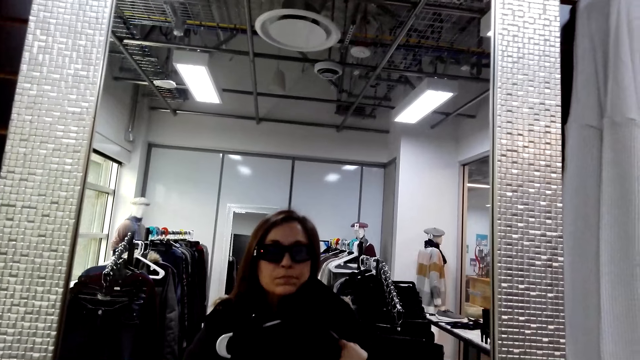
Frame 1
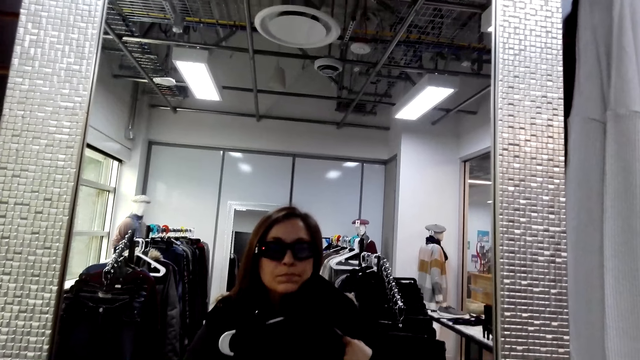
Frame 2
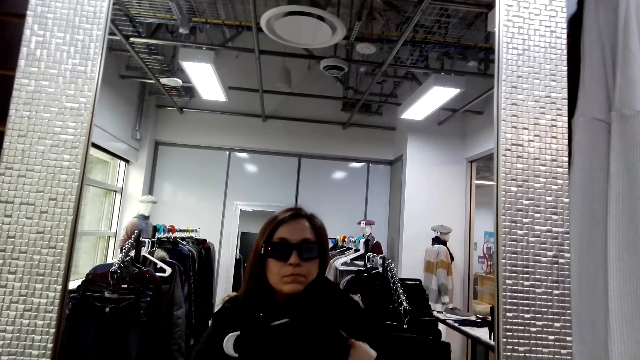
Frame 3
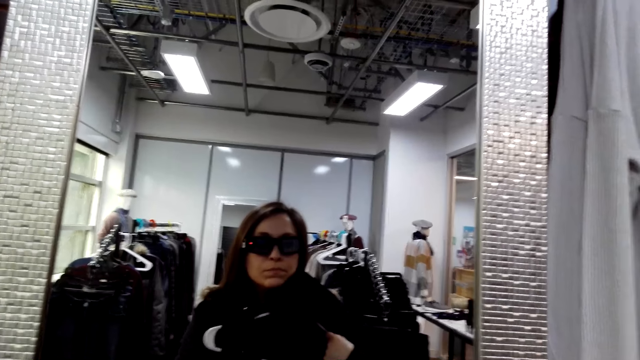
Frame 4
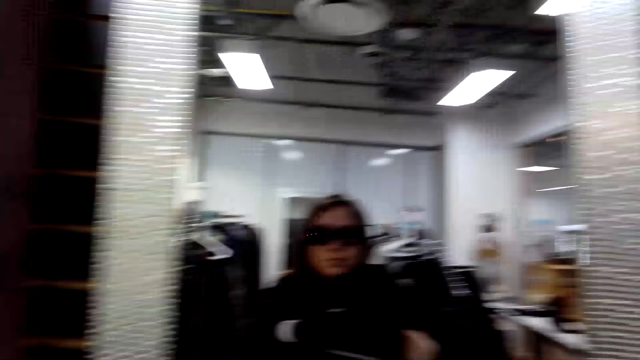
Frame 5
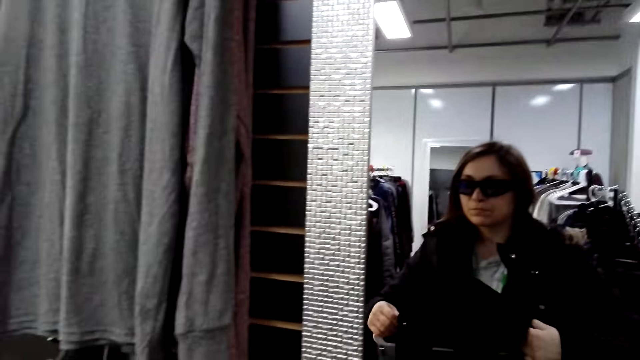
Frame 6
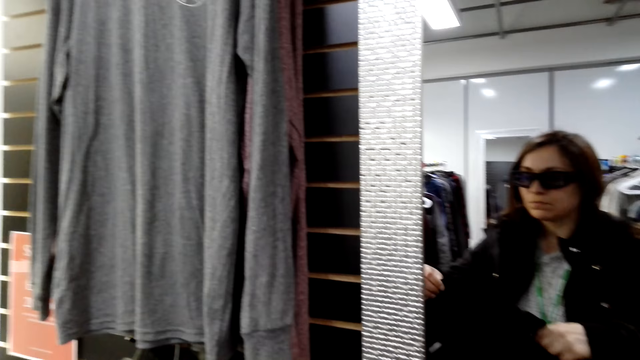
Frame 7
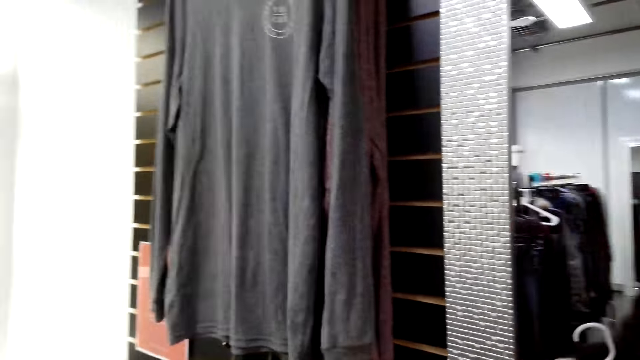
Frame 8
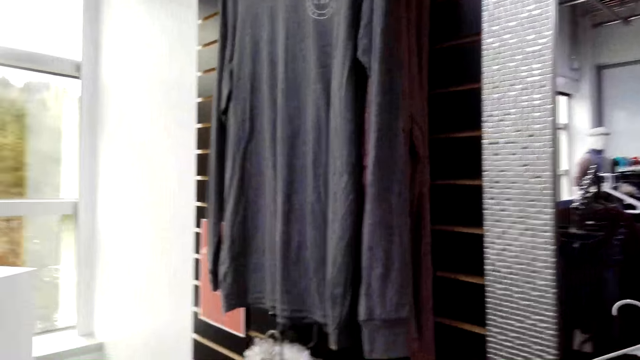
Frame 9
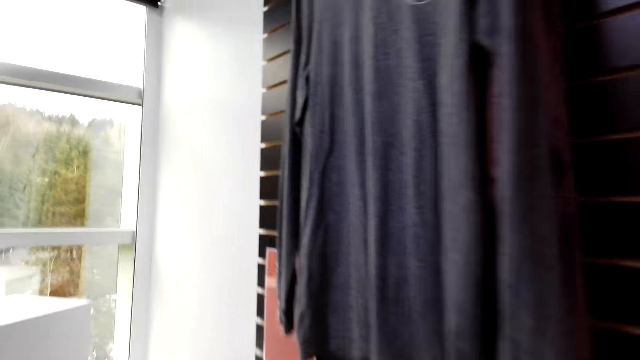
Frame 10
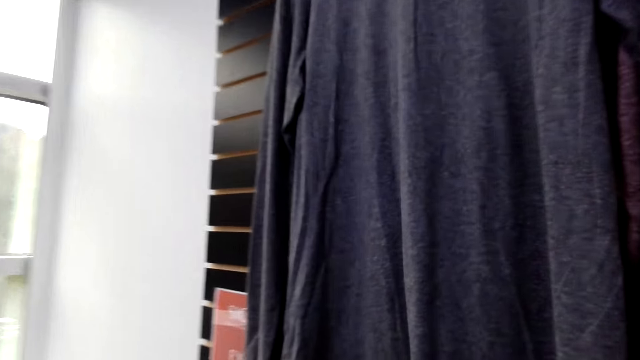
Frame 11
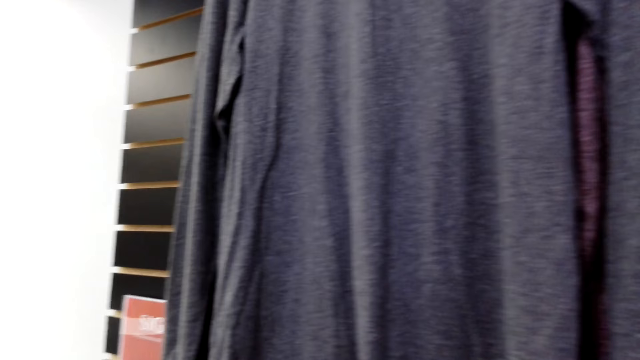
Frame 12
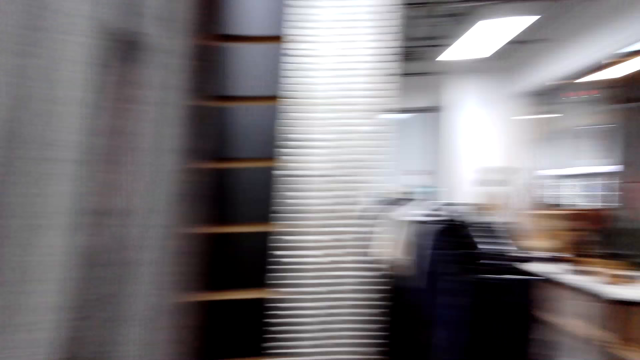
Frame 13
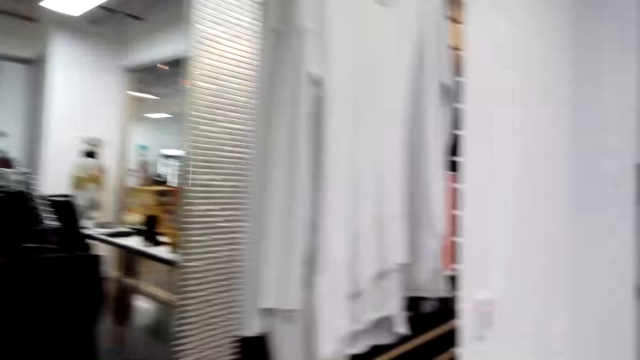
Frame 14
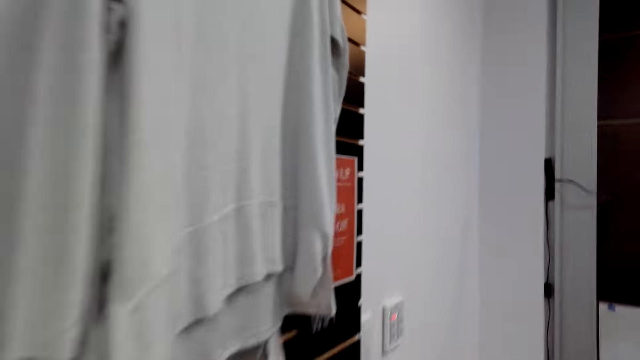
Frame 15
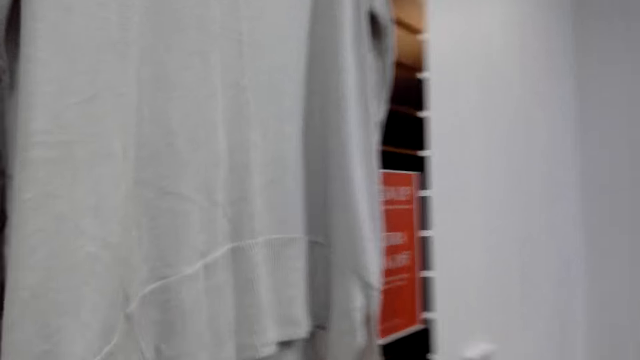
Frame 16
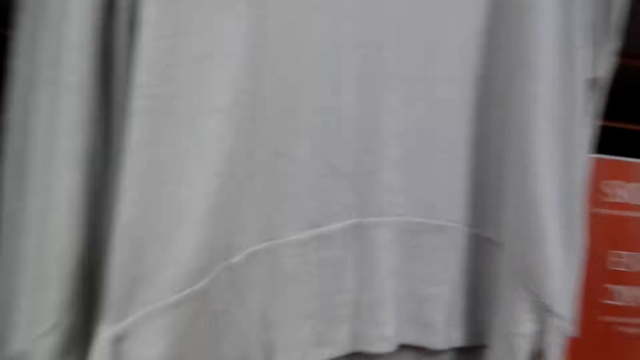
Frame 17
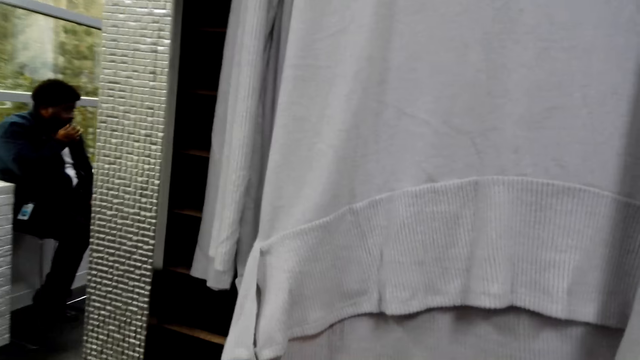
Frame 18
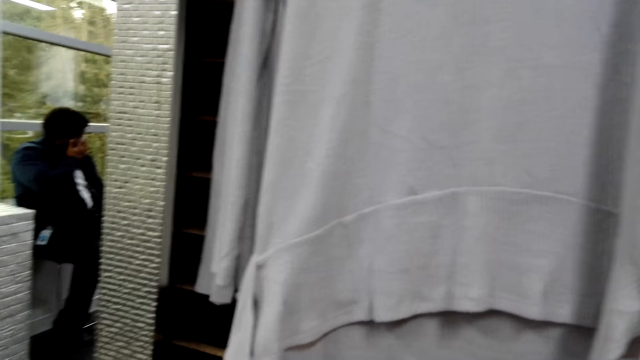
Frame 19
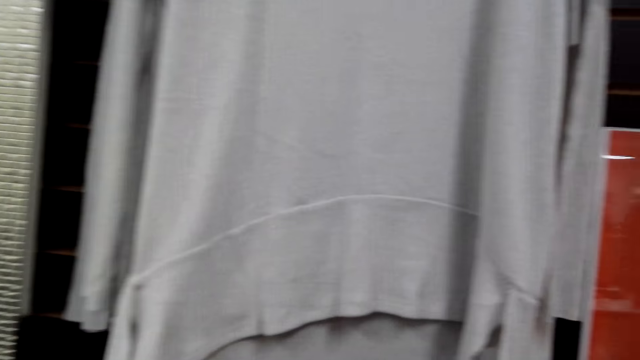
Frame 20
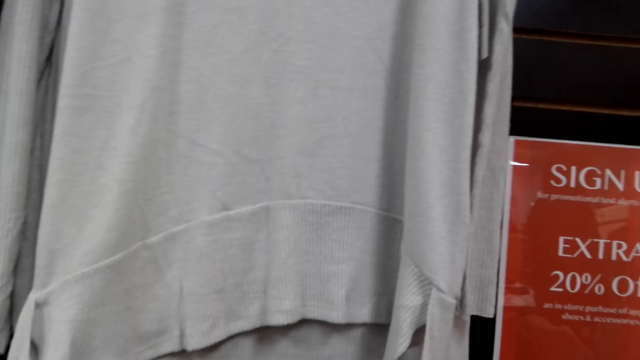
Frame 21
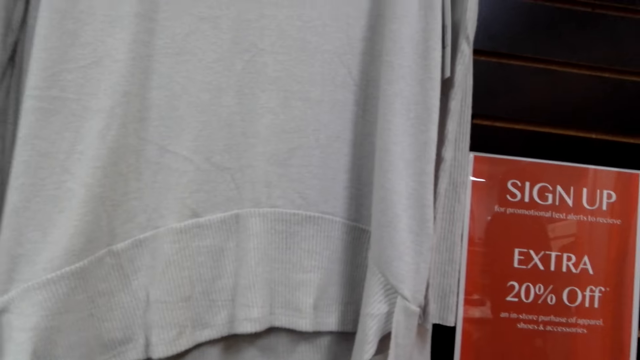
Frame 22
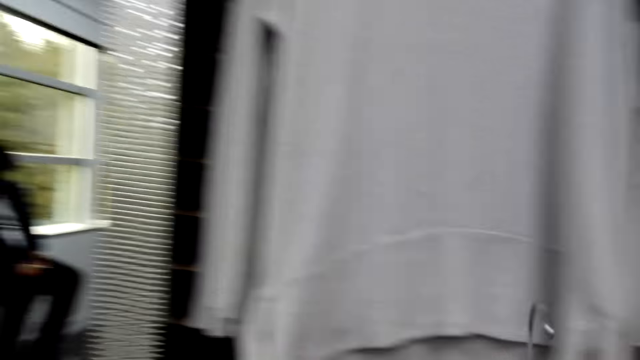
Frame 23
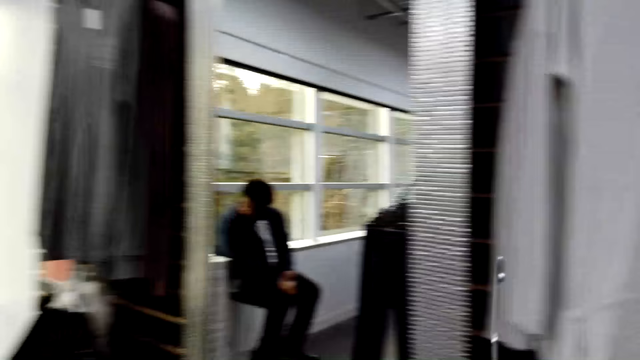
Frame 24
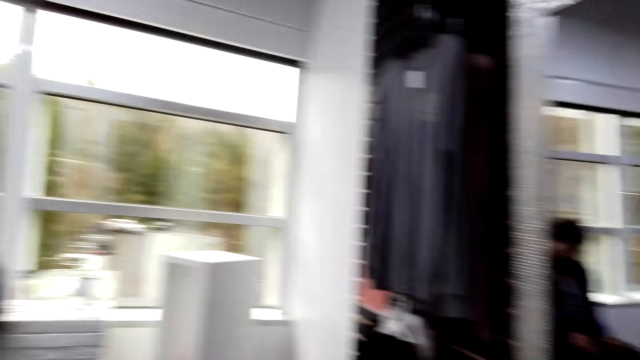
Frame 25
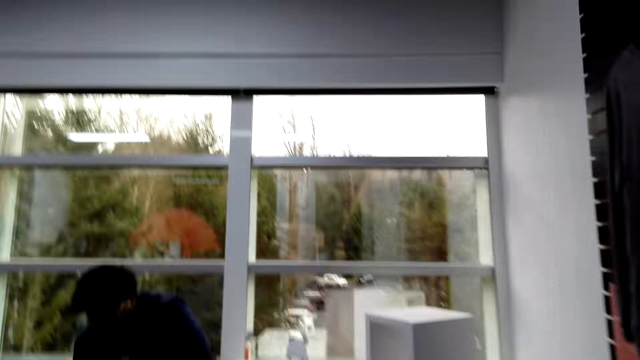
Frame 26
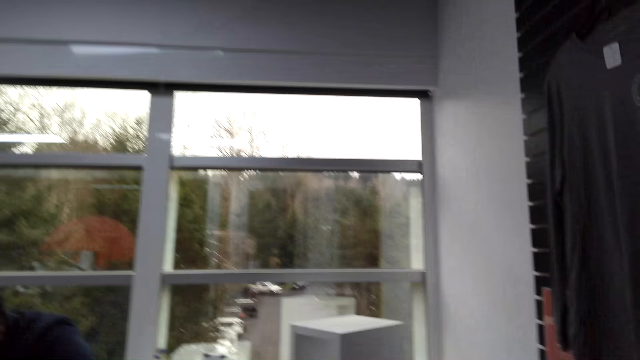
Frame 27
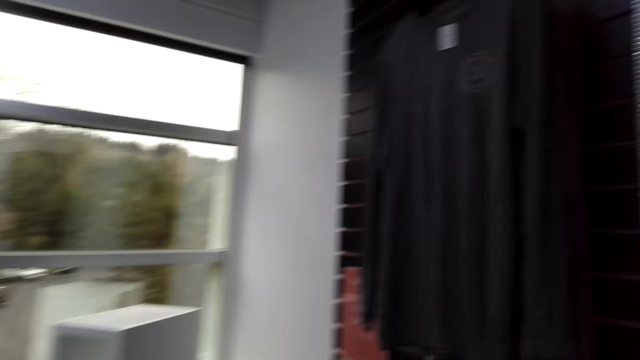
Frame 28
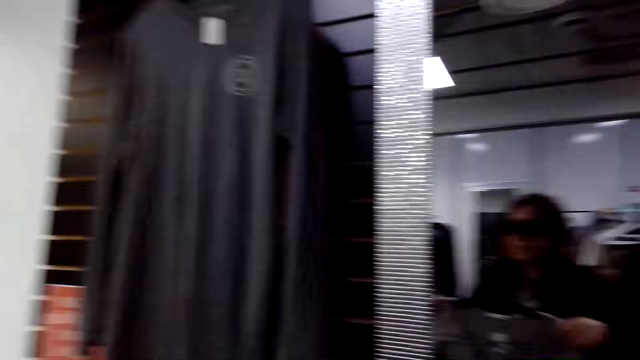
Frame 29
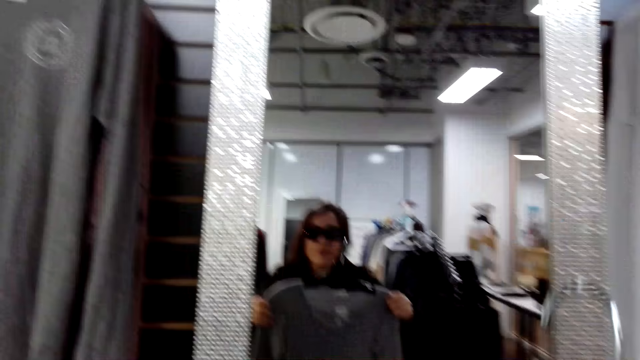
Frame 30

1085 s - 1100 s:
The camera wearer looks at herself in the mirror. They walk in the clothes store. A man coughs. The camera wearer looks around. They walk around.

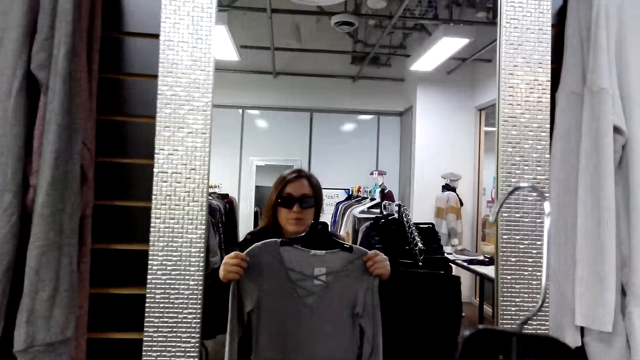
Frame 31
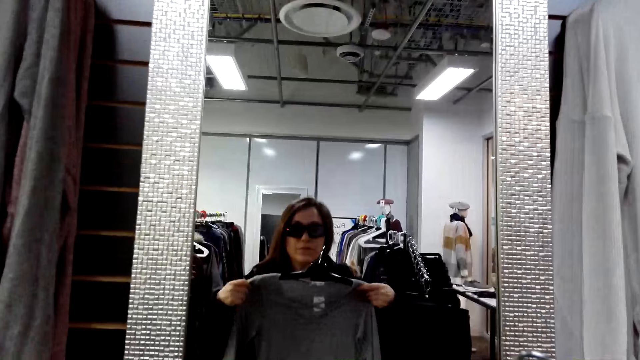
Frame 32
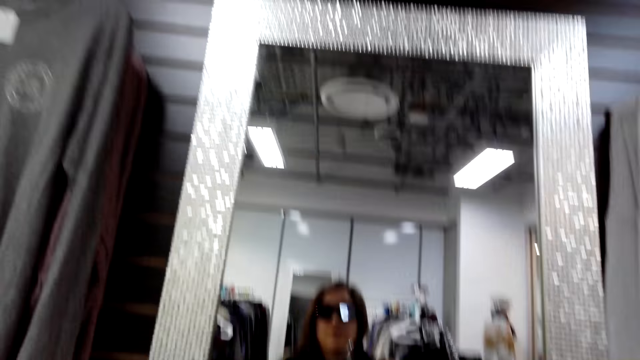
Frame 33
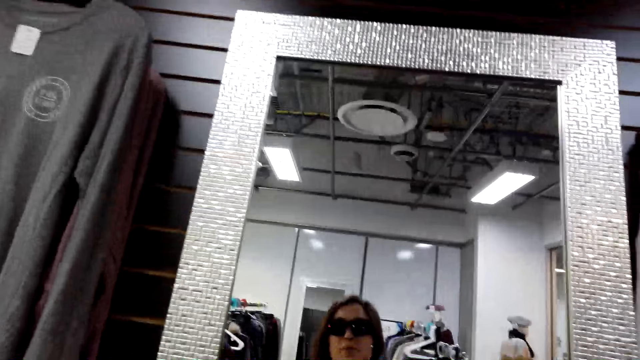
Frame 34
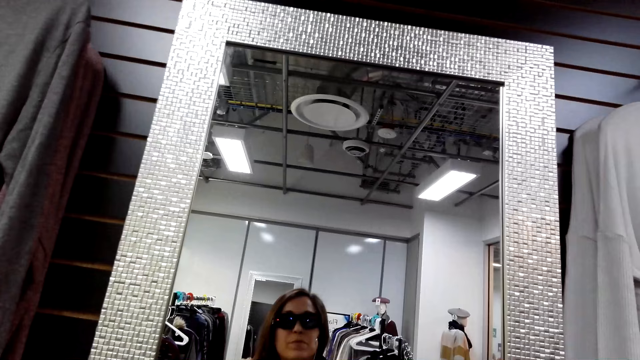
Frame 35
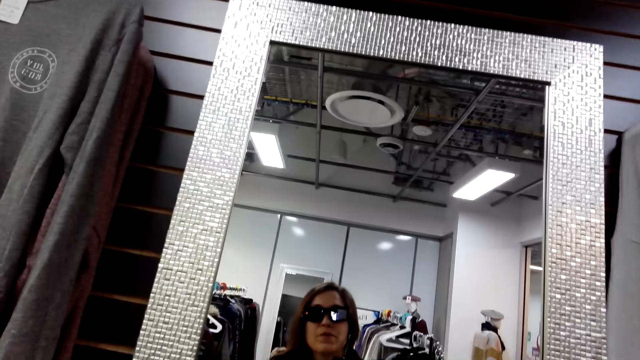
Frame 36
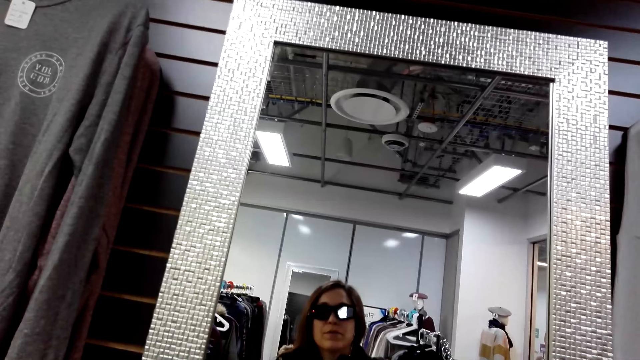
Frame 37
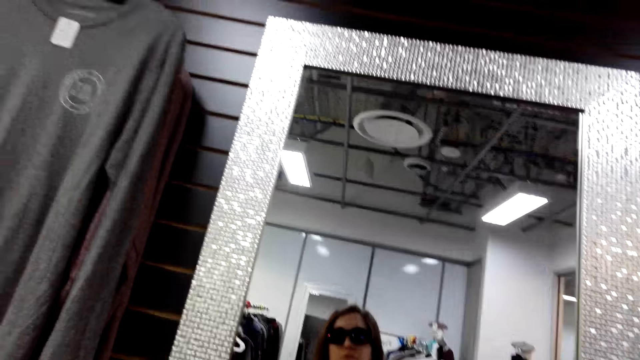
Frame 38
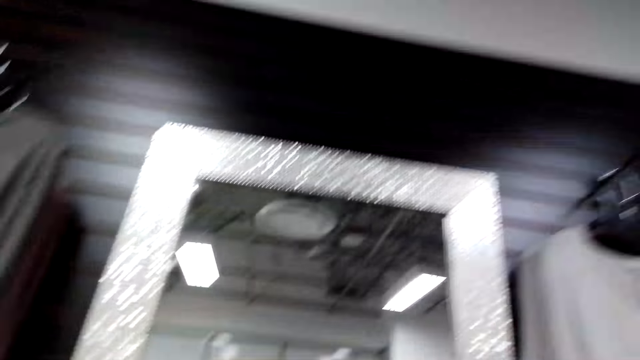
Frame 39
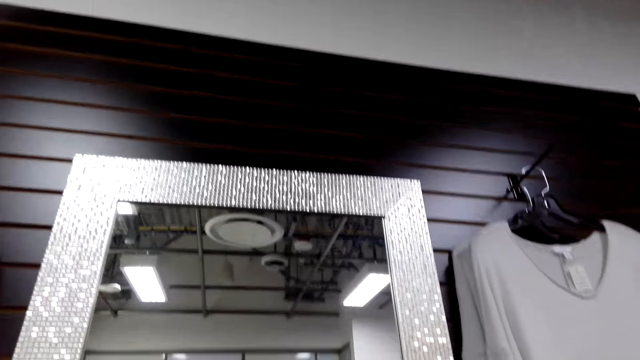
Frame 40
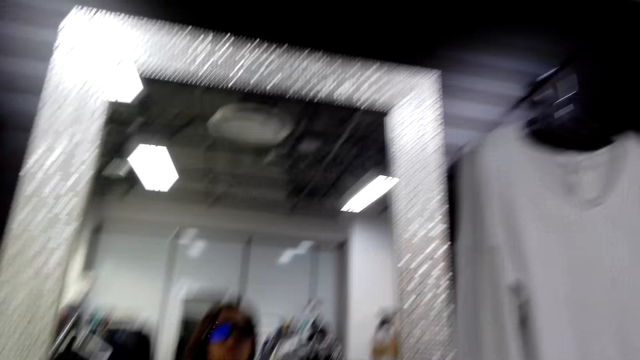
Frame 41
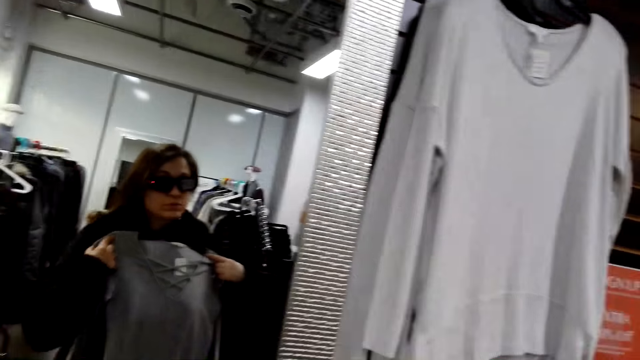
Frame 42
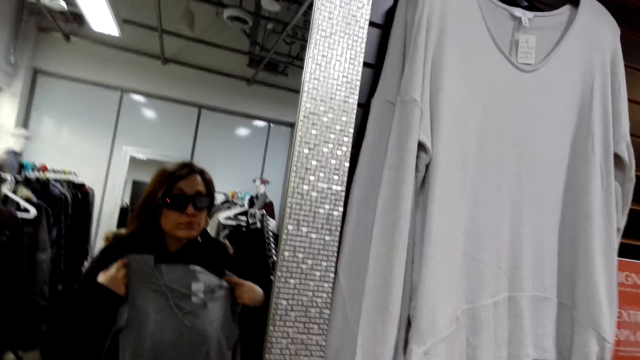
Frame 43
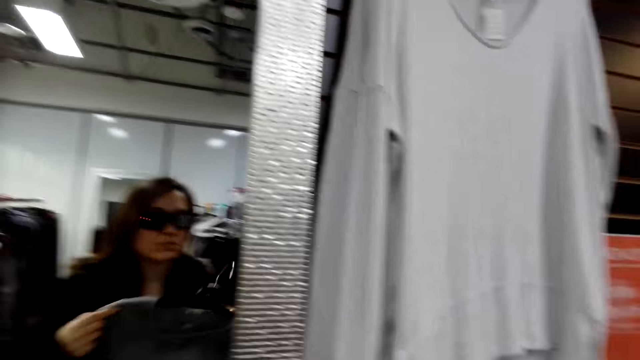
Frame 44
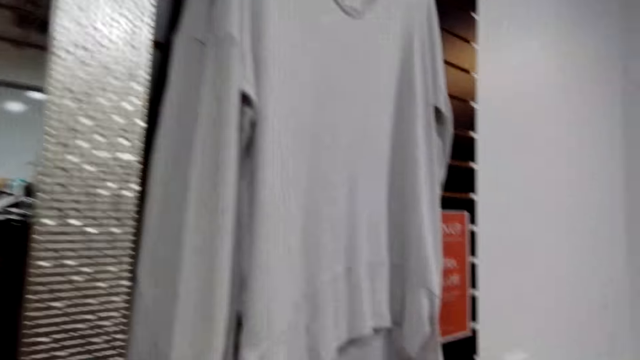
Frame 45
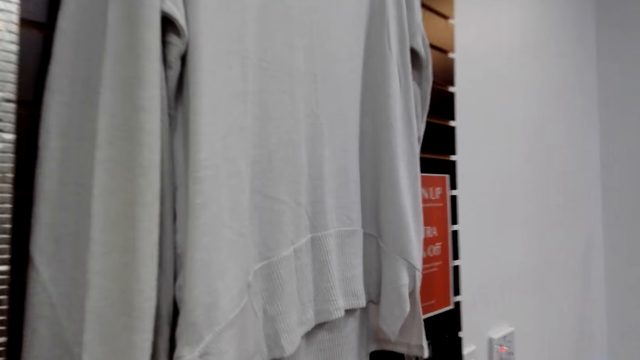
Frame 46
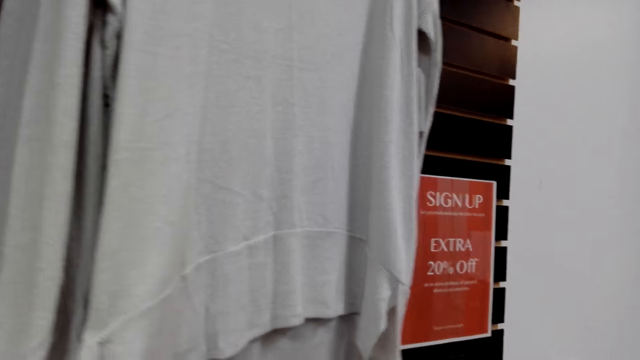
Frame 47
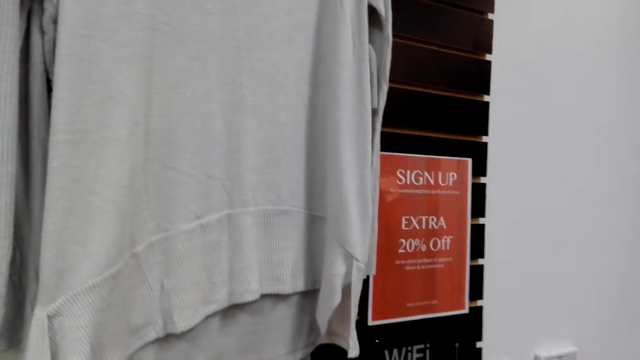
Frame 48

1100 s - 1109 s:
The camera wearer tries on a cloth. They look around.
